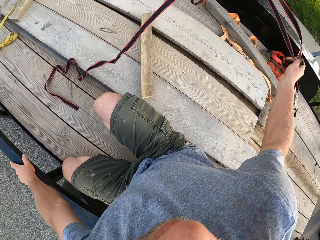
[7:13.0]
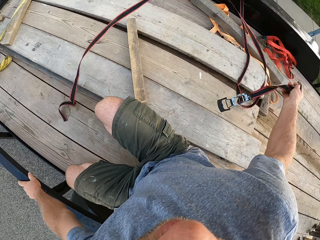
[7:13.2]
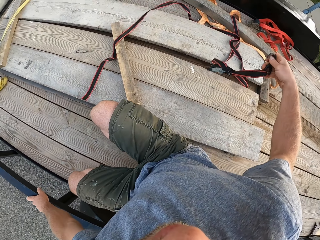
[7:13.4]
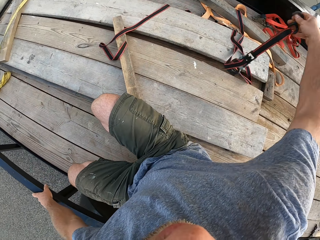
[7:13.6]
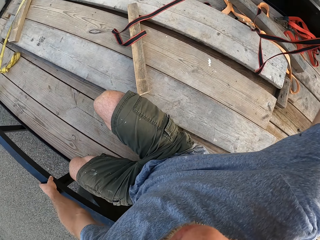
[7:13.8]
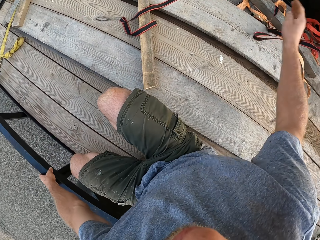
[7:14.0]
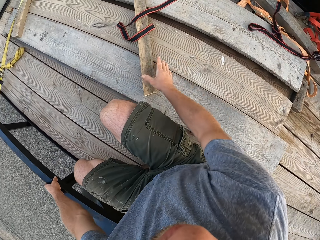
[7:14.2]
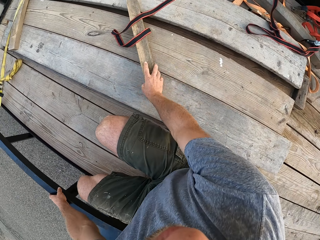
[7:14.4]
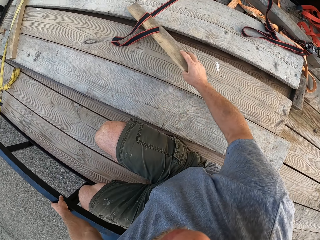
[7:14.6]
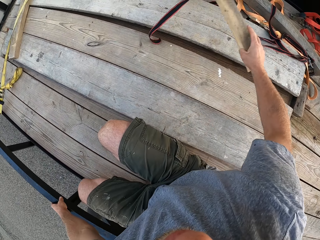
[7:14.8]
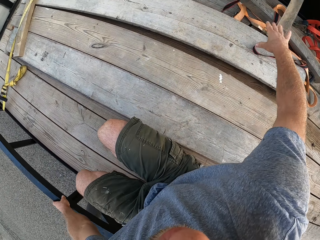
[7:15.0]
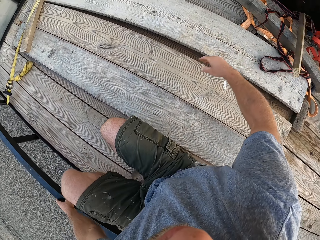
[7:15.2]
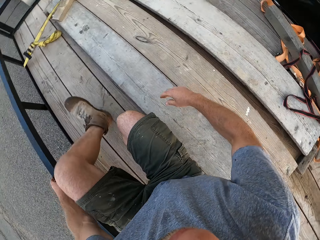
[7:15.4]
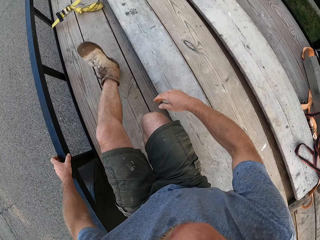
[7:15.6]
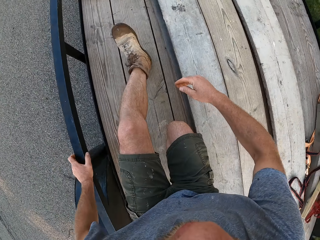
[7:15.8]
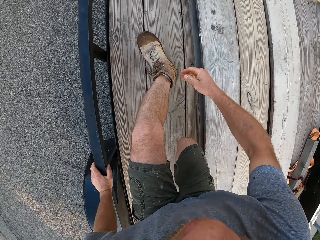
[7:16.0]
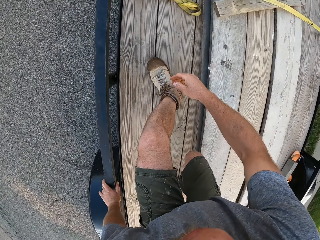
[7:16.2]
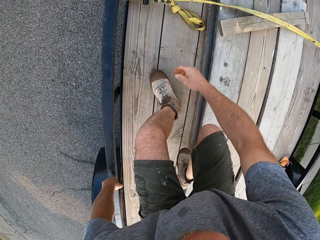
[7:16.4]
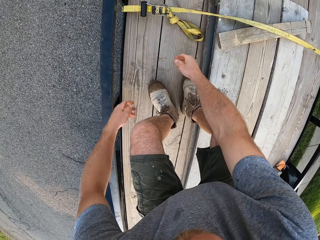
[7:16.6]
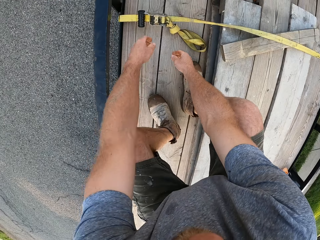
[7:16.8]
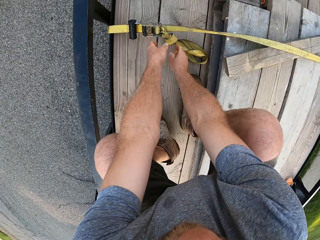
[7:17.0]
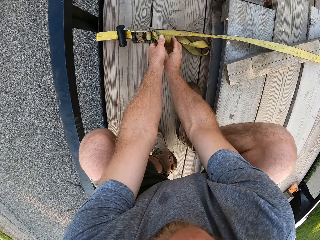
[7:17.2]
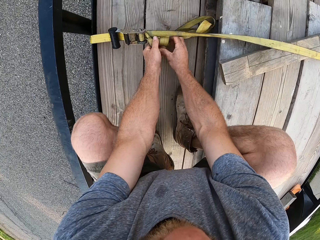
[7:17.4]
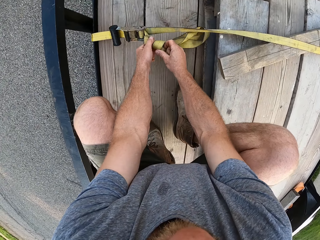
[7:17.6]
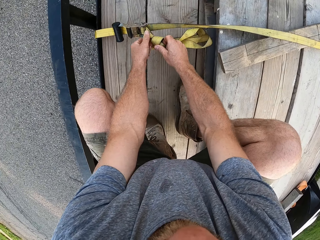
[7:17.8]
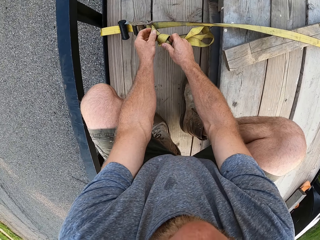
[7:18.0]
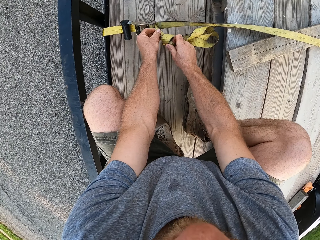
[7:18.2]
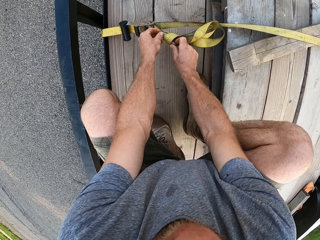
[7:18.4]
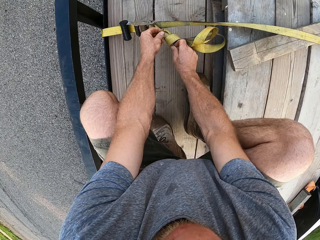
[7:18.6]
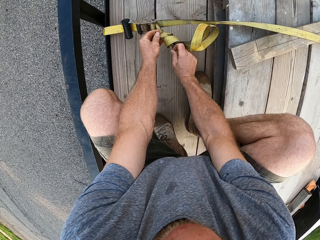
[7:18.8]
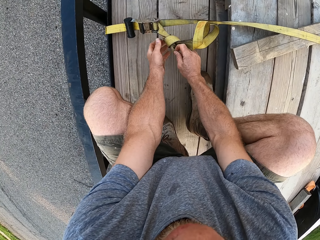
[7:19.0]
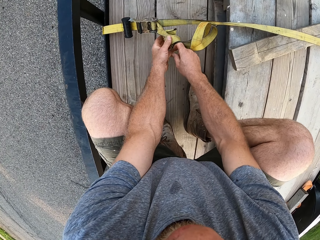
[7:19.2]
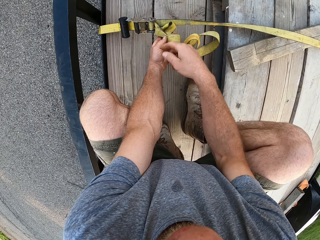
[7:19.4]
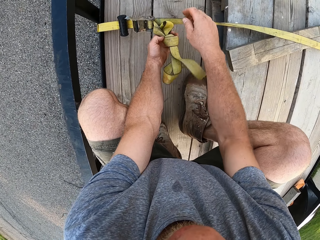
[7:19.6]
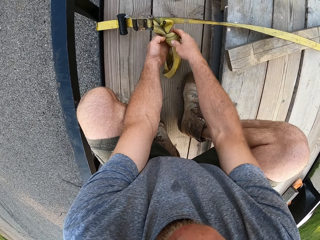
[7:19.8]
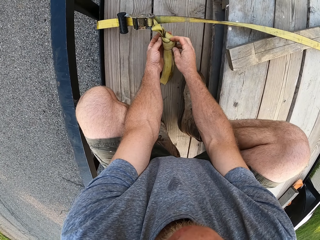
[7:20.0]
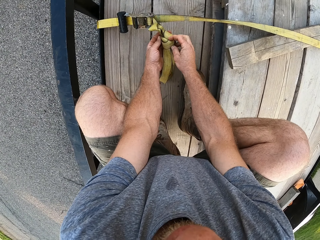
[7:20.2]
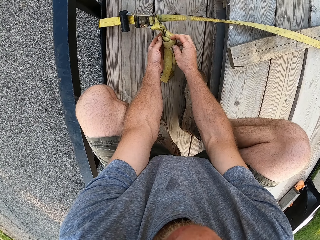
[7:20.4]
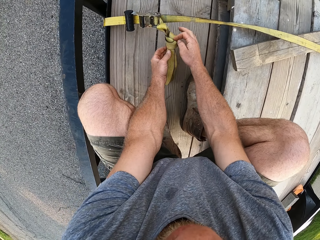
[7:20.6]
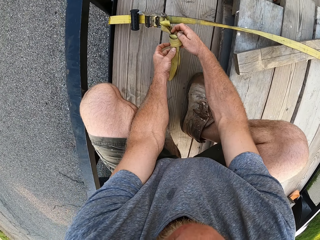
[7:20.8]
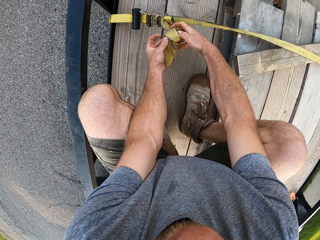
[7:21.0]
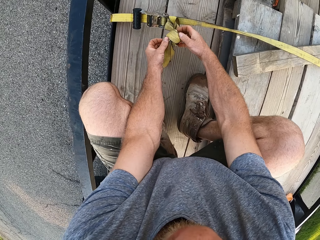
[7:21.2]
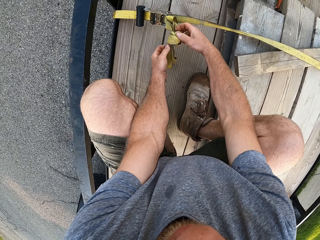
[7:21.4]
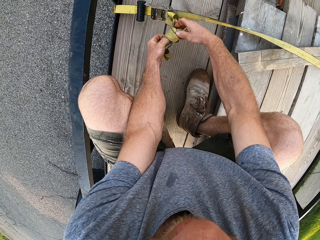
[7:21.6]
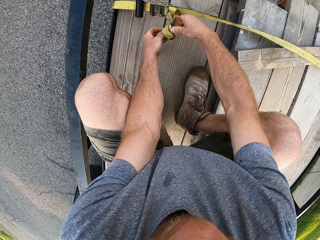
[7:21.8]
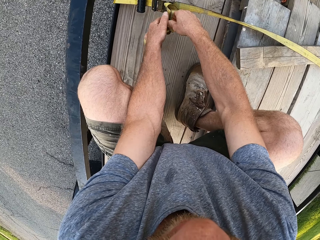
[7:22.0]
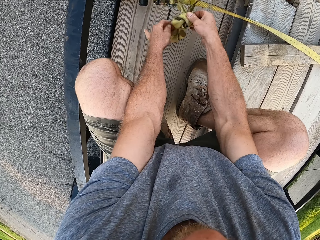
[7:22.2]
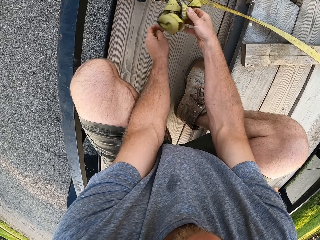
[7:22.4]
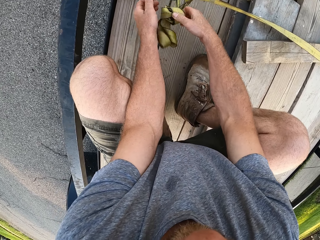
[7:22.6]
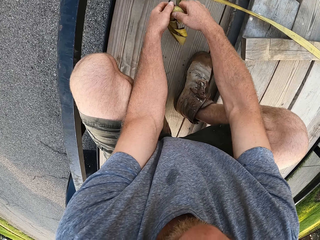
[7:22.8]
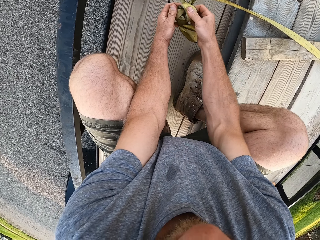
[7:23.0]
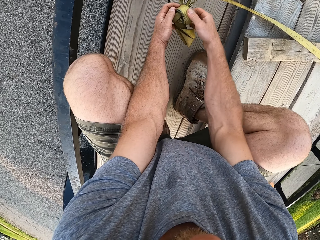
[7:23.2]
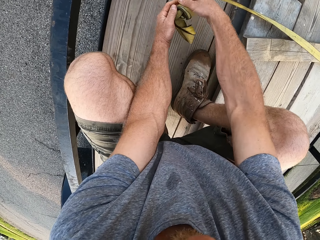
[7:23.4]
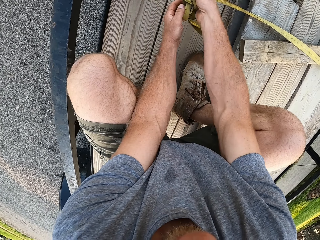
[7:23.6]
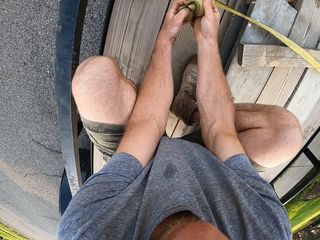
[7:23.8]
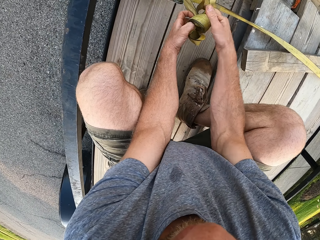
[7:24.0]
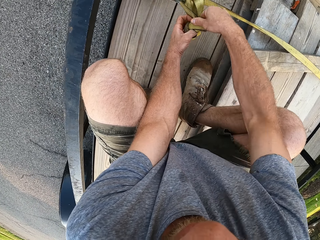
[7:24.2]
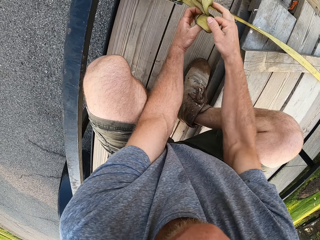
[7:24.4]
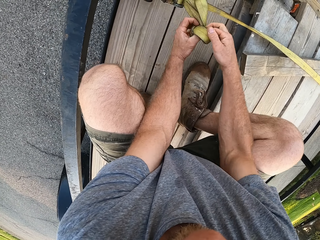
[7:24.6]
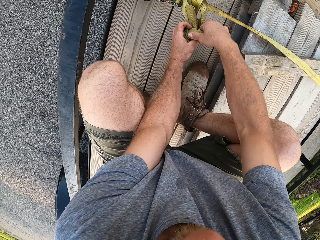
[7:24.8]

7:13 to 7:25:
The camera wearer throws the pulling belt or ratchet strap. He drops the ratchet strap on the wooden planks in the trailer with his right hand. He moves a wooden plank or piece of timber with his right hand. He picks up the piece of timber and drops the piece of timber. He loosens the ratchet strap on the trailer with both hands.

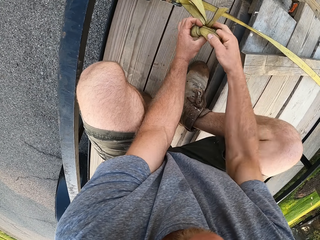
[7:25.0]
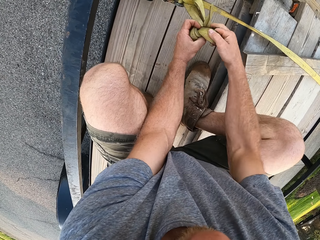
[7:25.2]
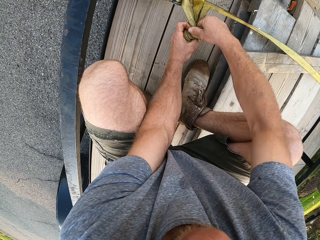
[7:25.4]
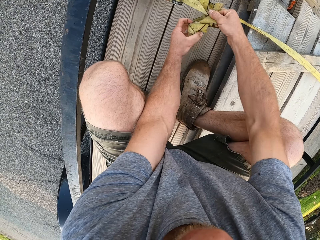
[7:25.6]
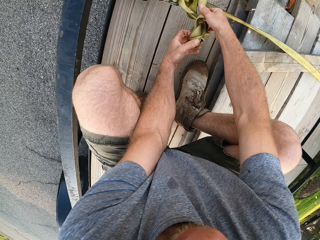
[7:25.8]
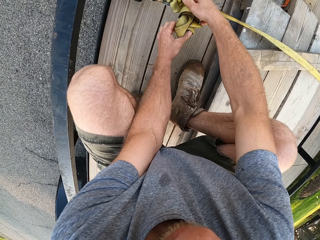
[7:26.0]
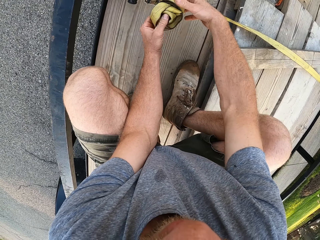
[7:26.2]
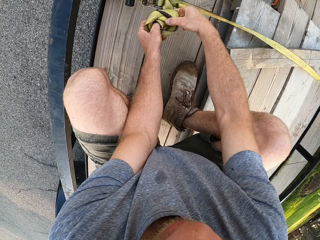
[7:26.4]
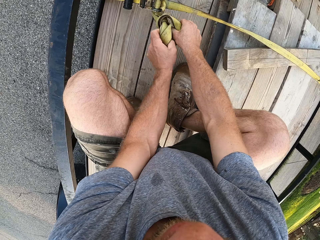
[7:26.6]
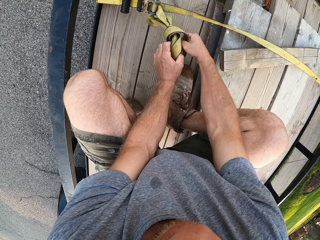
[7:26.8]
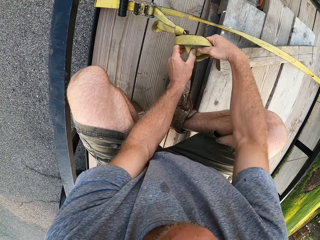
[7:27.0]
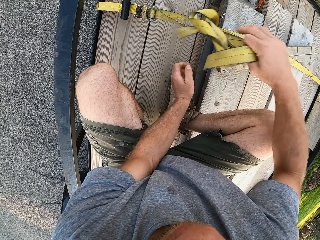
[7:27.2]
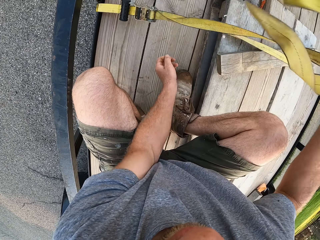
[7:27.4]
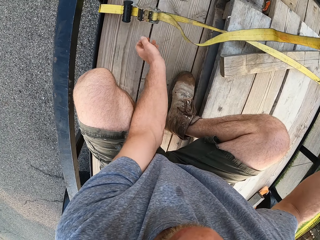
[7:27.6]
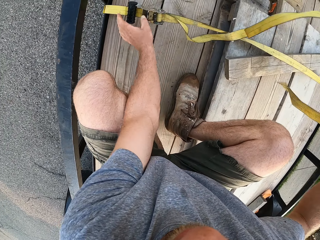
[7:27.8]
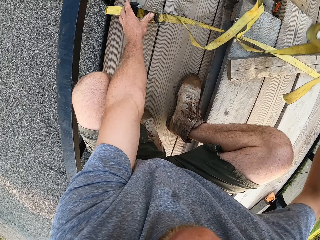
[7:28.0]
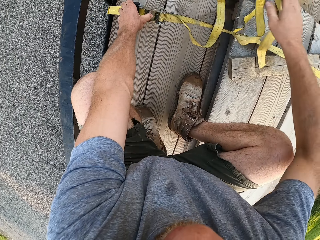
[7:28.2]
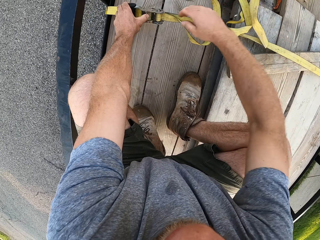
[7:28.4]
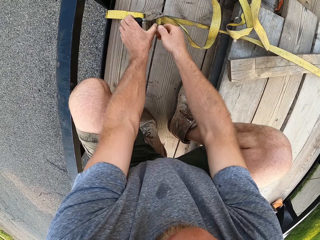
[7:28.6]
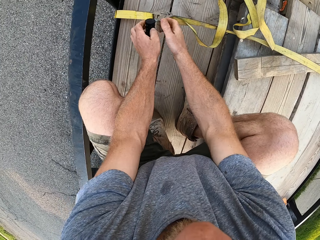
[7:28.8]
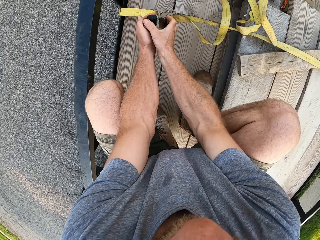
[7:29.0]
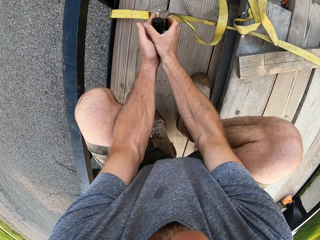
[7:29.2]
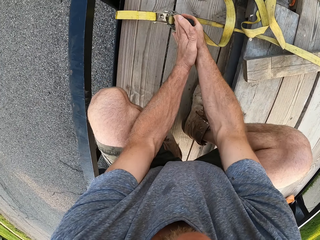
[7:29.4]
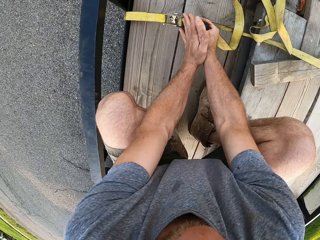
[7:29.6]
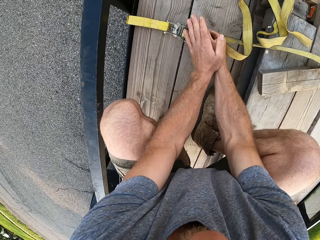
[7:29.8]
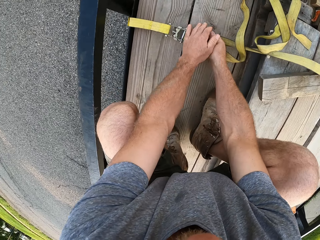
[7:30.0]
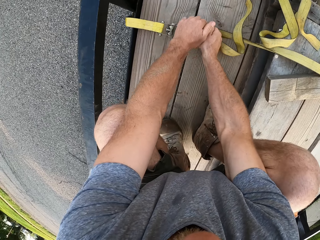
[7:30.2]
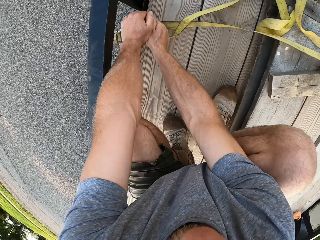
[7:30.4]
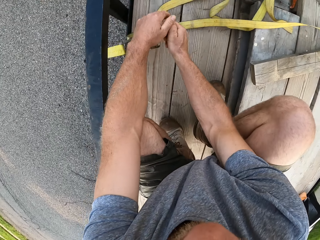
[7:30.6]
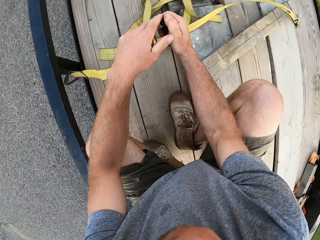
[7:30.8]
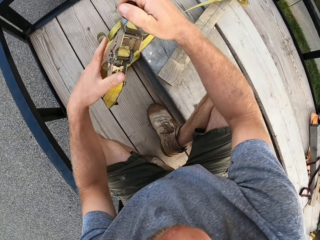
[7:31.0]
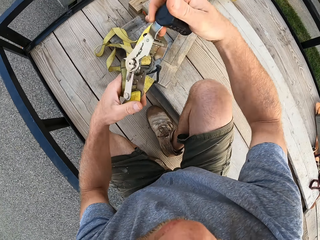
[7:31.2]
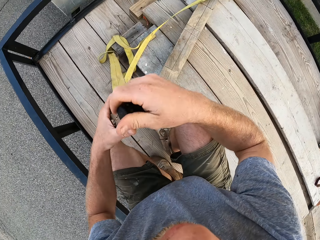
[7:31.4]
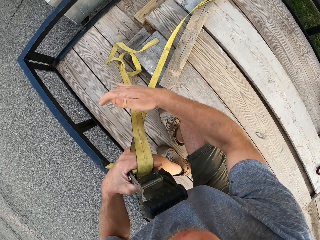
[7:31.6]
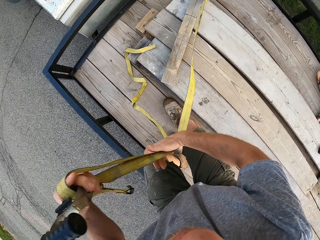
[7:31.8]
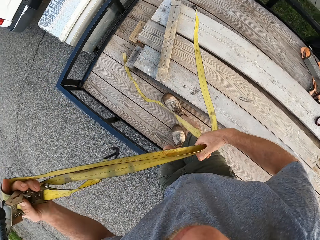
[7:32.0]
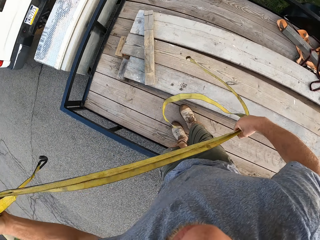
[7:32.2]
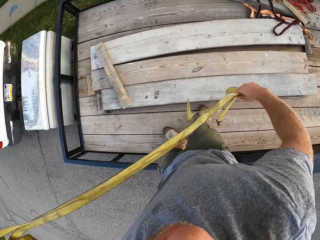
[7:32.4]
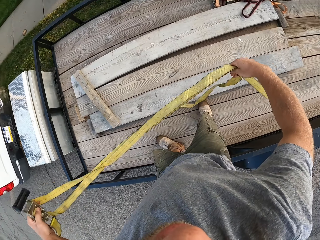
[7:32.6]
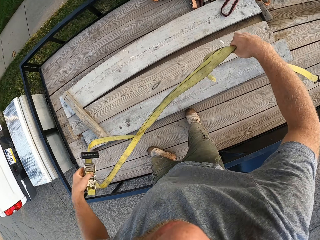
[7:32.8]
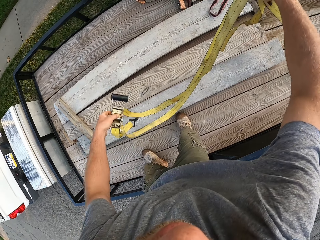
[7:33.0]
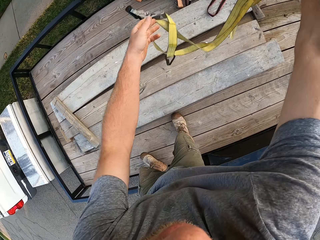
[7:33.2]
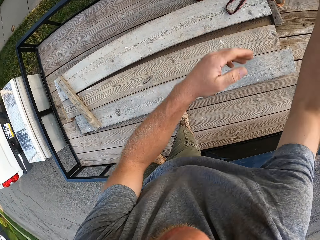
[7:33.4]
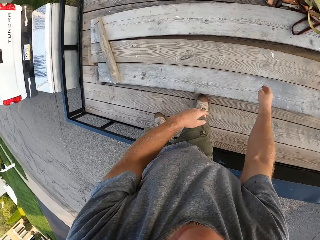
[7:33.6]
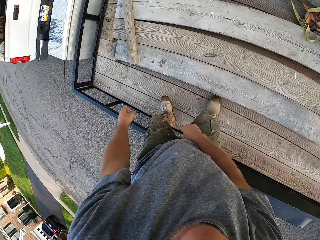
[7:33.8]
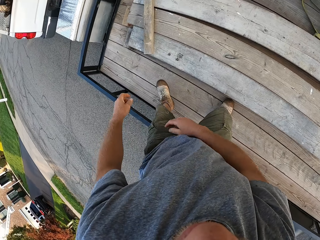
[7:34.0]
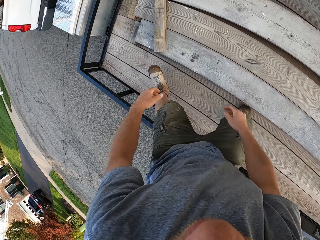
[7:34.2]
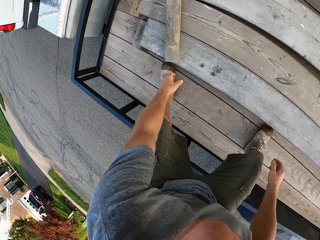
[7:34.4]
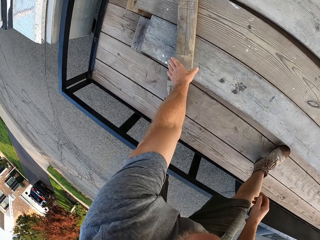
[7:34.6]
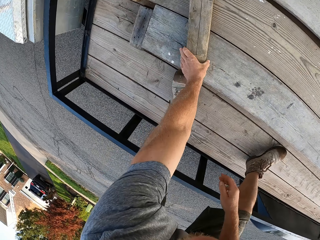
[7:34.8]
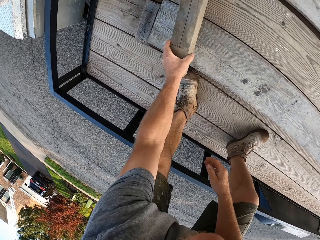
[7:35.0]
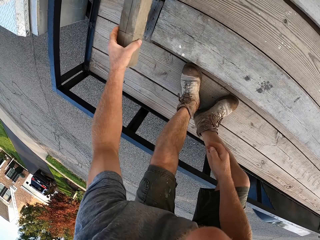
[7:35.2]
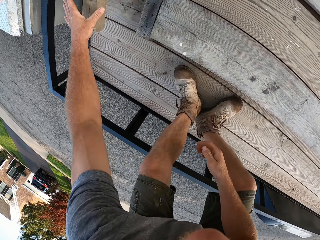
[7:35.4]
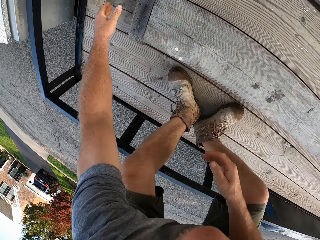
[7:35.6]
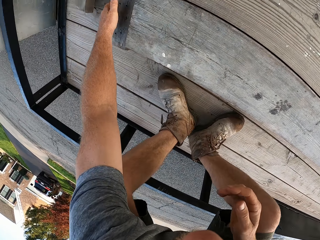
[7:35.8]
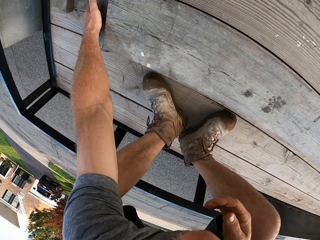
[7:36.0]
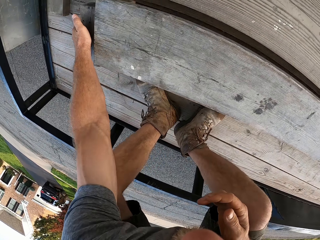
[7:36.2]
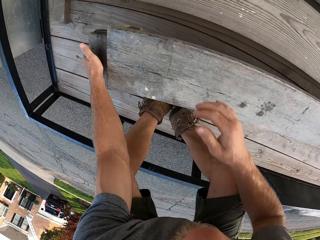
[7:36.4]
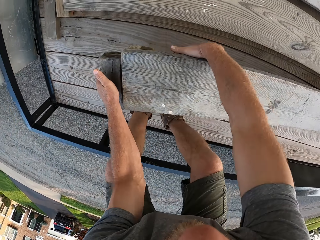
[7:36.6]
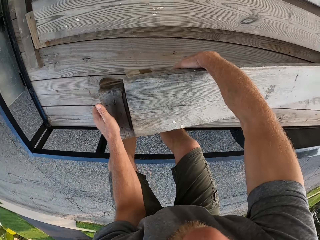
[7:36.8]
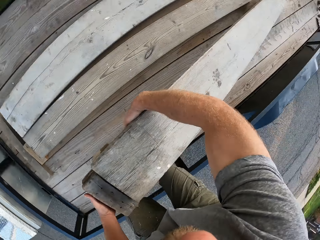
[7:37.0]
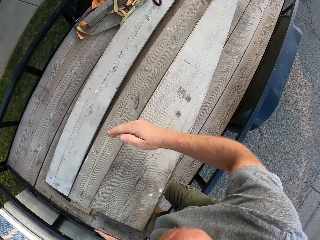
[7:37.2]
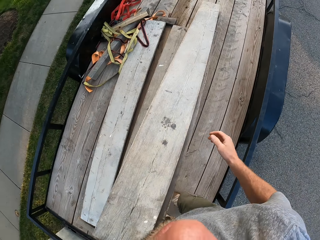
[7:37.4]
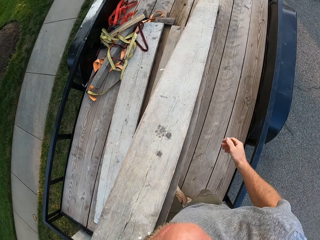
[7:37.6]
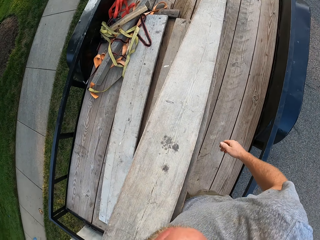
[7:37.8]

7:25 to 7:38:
The camera wearer drops the ratchet strap or pulling belt on the wooden planks. He throws the pulling belt. He picks up a piece of timber. He moves a wooden plank in the trailer with his left hand. He drops the piece of timber. He picks up a wooden plank from the trailer with his left hand. He holds the wooden plank with both hands.
